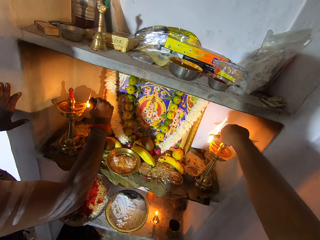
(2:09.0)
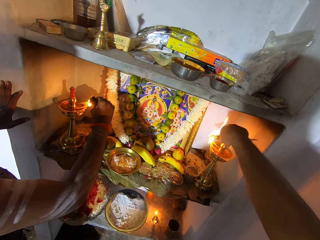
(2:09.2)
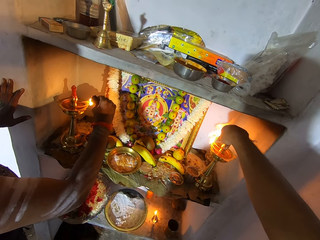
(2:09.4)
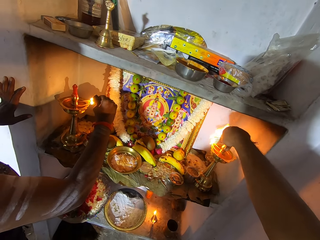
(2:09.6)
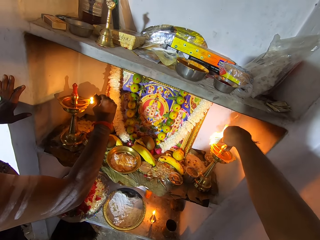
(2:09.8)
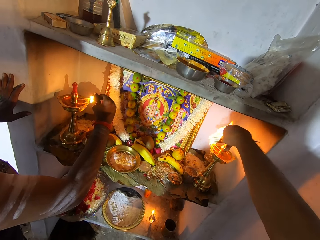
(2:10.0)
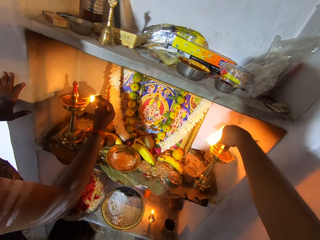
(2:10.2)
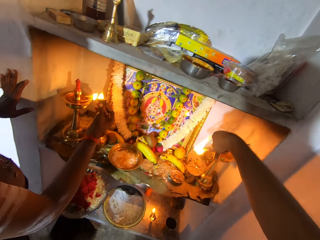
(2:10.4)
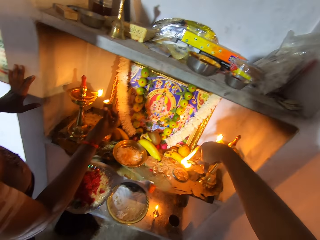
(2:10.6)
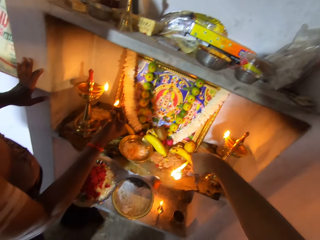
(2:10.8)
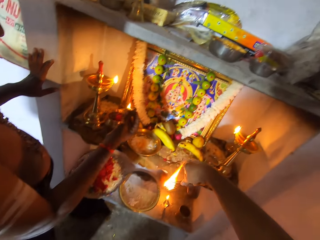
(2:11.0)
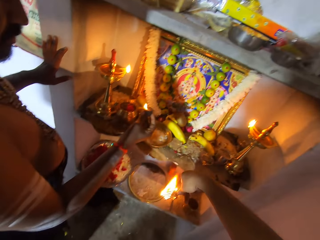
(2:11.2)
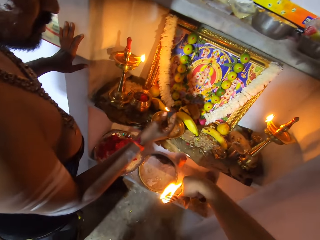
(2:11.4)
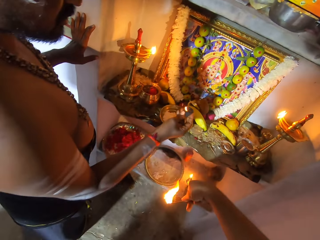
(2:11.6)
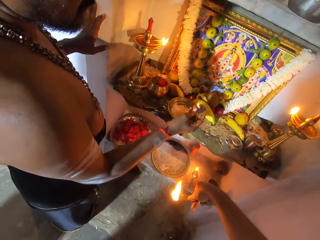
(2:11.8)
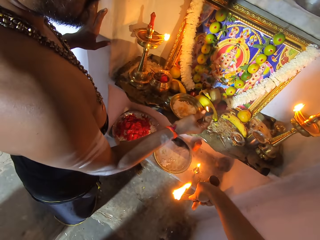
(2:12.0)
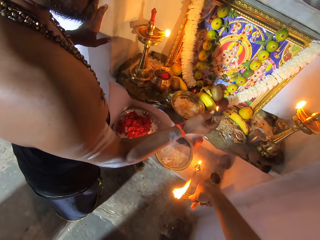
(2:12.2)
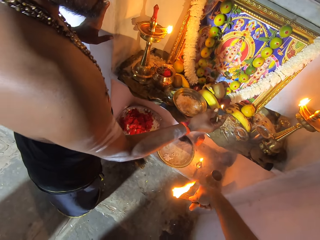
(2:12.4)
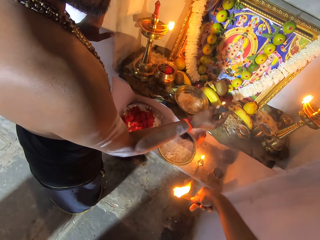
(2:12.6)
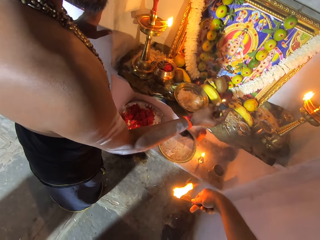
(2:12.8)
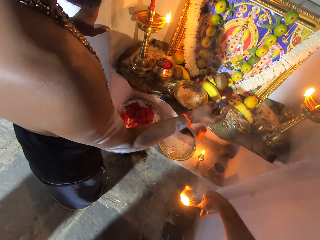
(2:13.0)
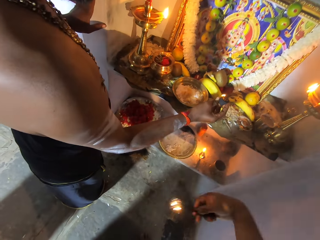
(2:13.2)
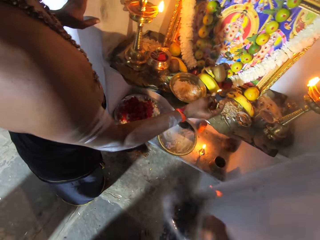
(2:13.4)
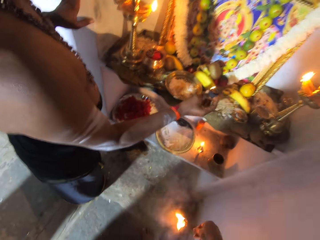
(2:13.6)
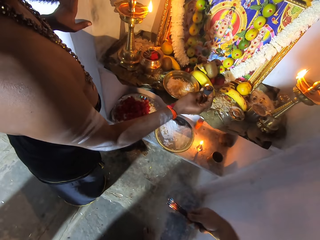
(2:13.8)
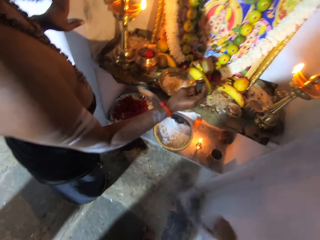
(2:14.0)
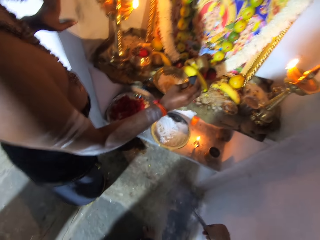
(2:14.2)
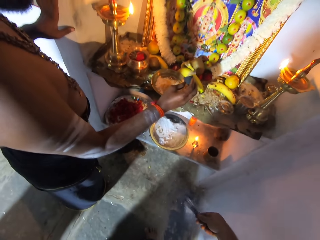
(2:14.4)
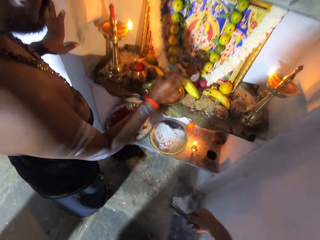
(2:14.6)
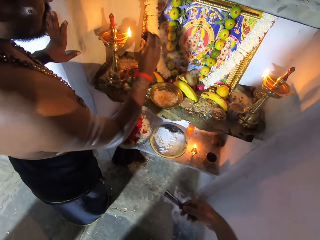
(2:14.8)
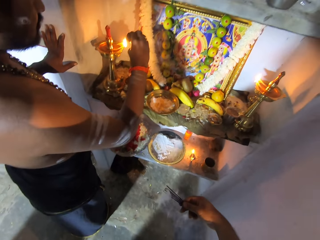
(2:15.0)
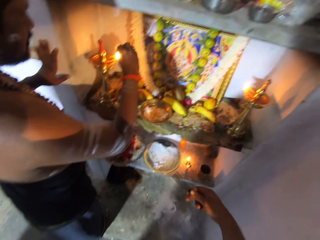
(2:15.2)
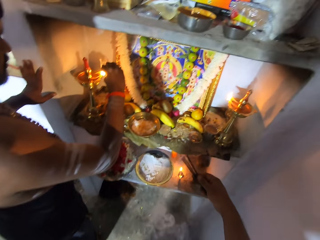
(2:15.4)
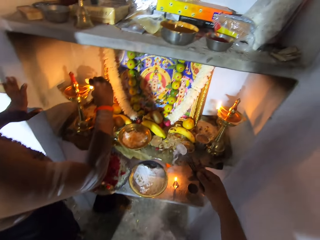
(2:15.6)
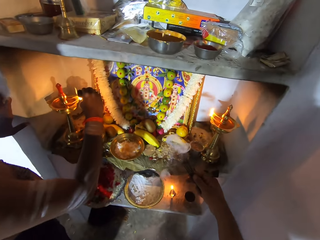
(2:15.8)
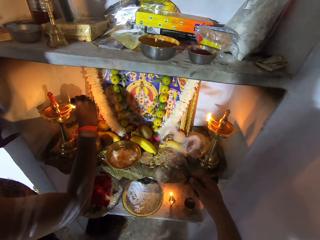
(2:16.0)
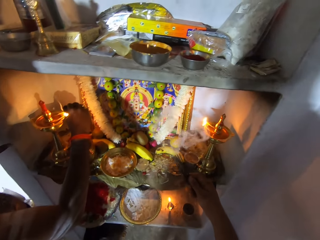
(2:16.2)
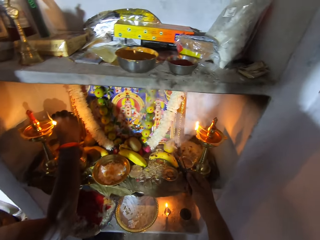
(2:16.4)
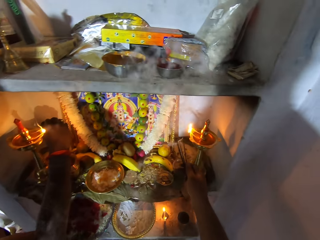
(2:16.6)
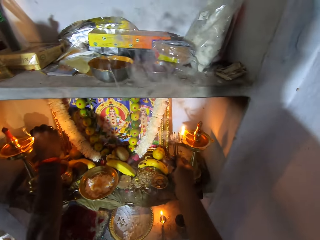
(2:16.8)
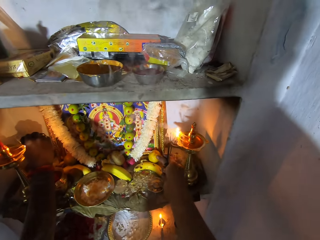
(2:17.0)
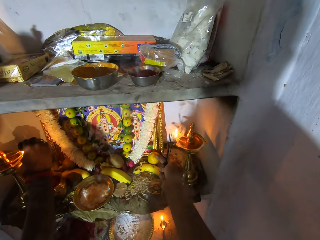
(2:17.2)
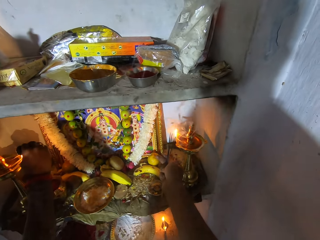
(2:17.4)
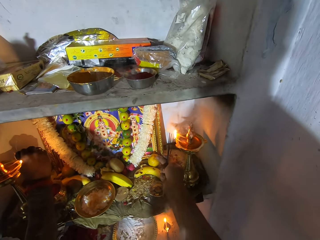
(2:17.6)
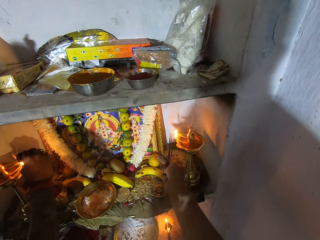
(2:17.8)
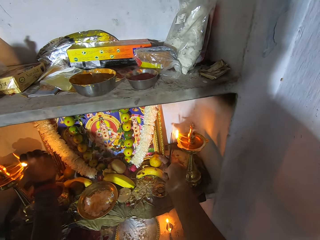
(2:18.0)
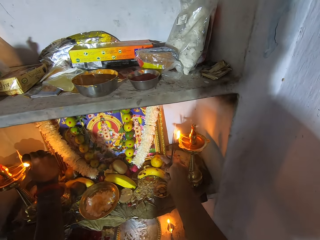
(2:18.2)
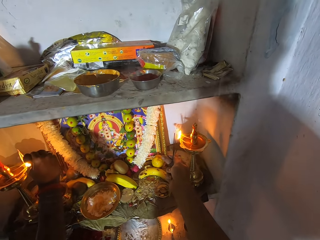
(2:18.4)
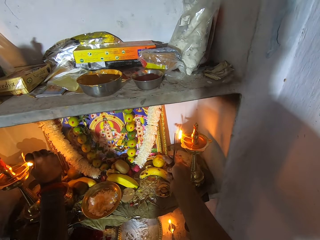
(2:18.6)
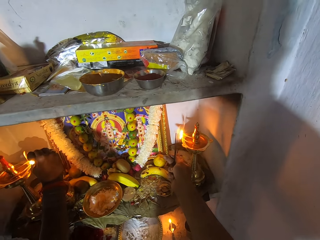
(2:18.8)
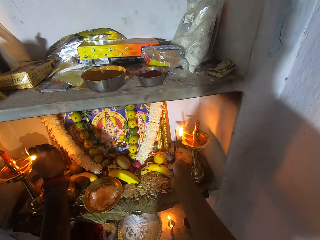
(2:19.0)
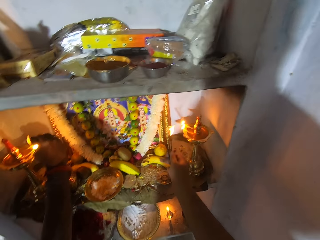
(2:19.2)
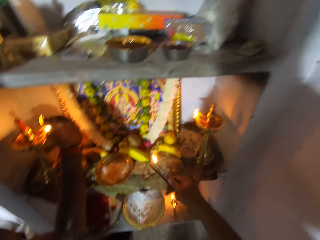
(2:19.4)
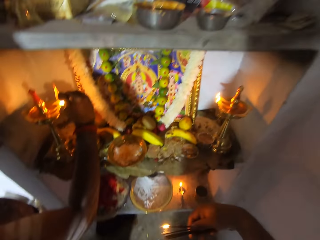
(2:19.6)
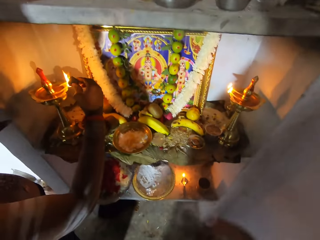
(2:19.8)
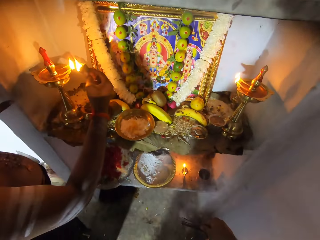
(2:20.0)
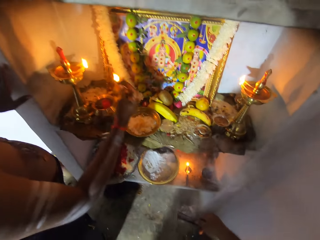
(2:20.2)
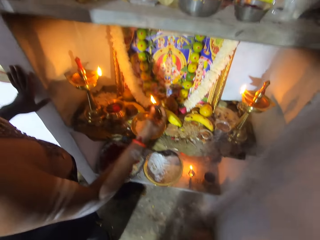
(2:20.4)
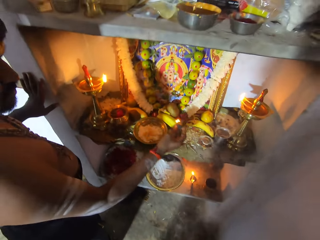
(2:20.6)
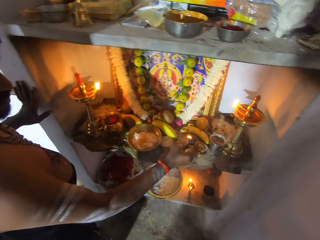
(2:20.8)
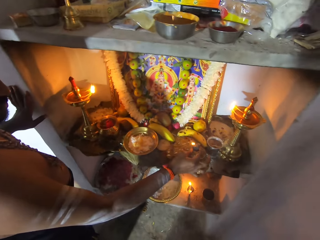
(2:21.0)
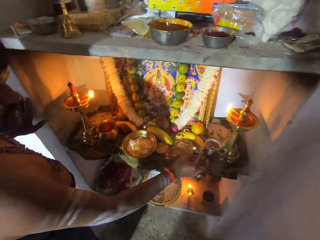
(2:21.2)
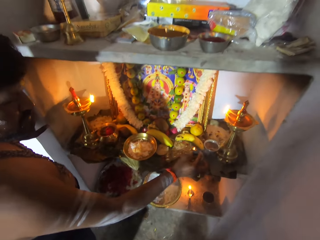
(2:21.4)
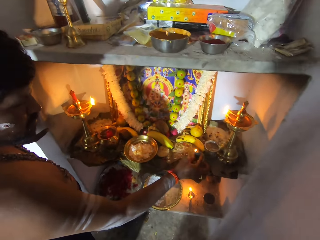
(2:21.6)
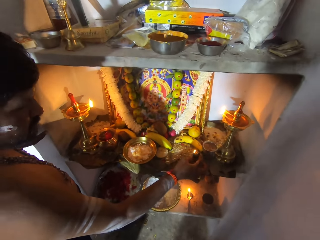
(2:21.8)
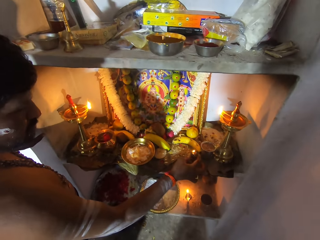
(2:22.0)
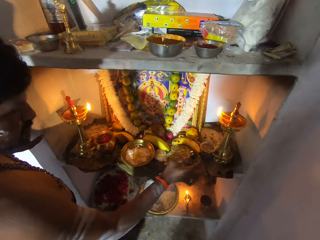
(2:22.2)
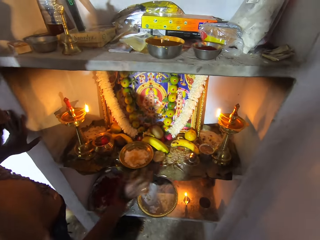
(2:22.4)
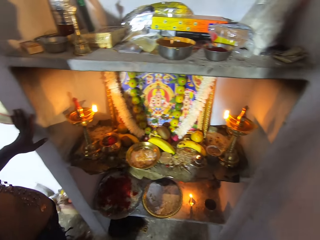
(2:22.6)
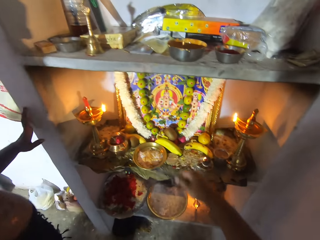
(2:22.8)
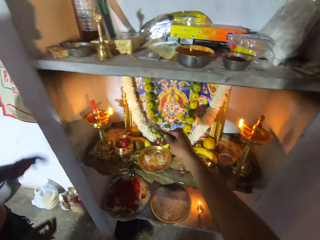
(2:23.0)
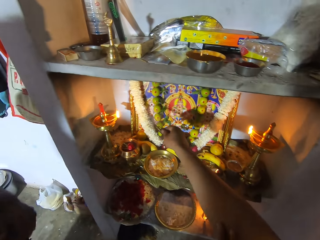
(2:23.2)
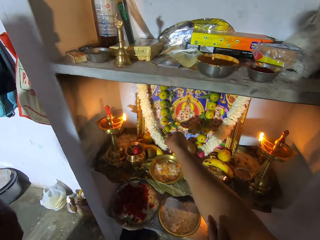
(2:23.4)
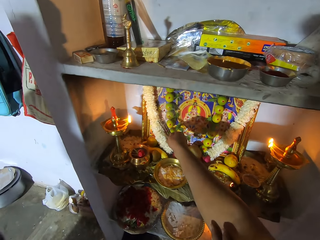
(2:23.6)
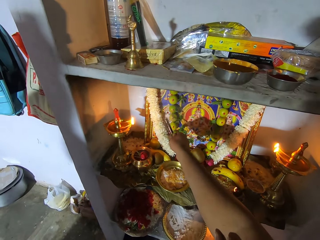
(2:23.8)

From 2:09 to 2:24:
The camera wearer removes the sticks from the censer. A man holds a censer. The camera wearer puts the fire on the sticks. They shake the sticks. The man lights incense. The camera wearer carries the sticks on the right hand. They light the sticks. They remove the sticks from the censer. They shake the sticks. They turn off the fire from the sticks. The man puts the incense on the shelf.

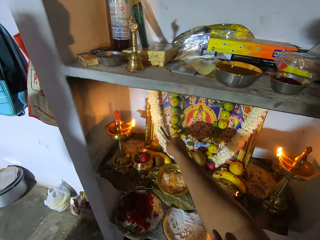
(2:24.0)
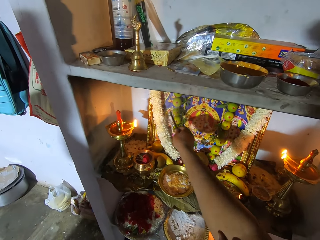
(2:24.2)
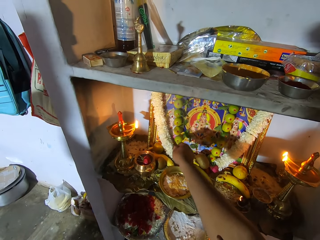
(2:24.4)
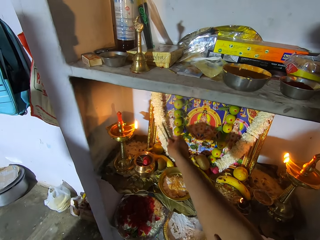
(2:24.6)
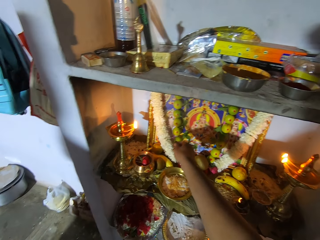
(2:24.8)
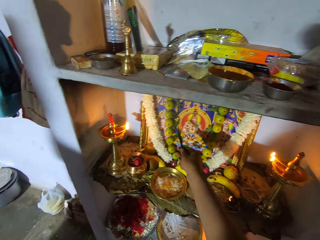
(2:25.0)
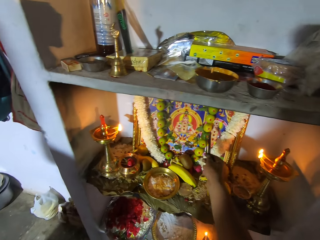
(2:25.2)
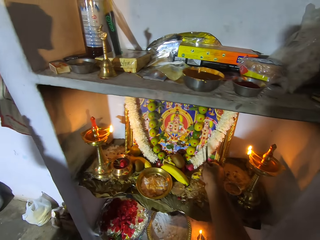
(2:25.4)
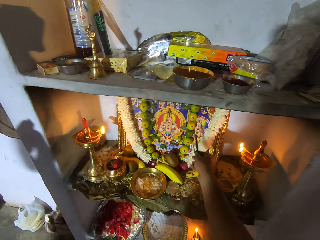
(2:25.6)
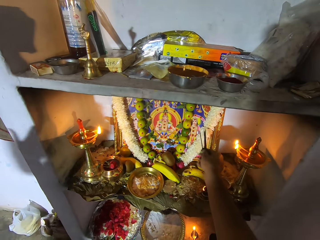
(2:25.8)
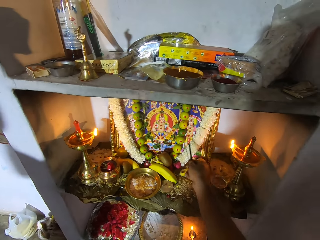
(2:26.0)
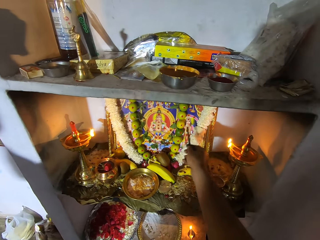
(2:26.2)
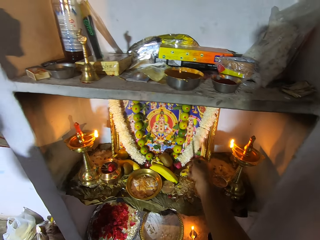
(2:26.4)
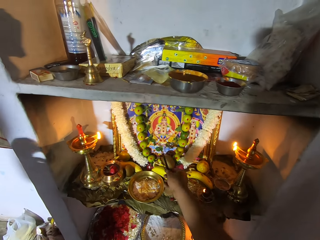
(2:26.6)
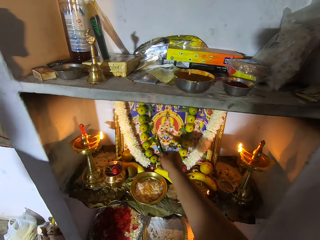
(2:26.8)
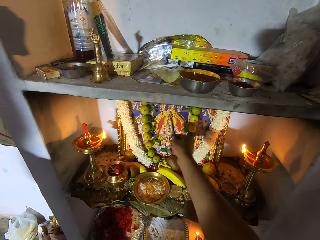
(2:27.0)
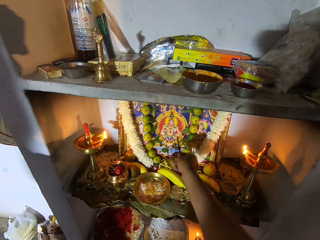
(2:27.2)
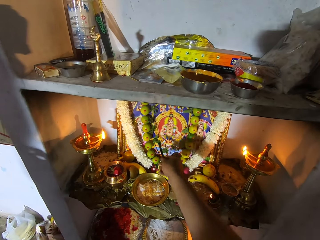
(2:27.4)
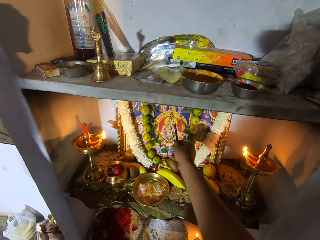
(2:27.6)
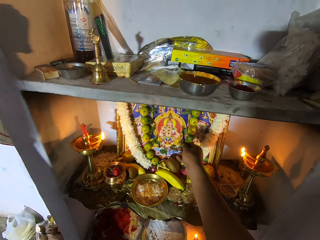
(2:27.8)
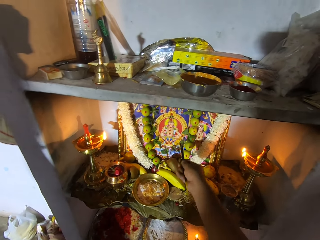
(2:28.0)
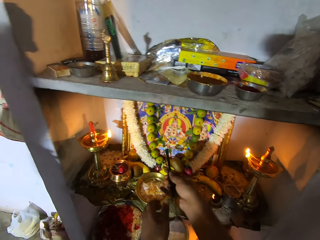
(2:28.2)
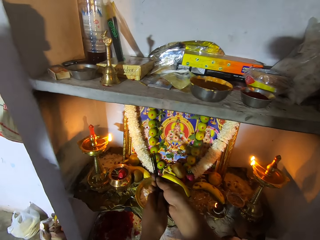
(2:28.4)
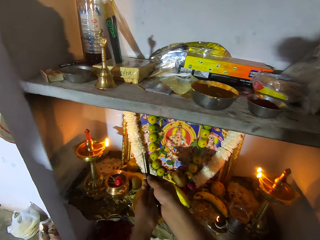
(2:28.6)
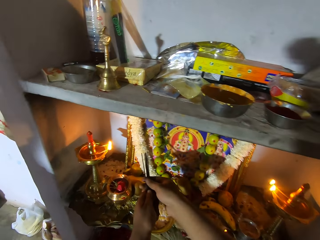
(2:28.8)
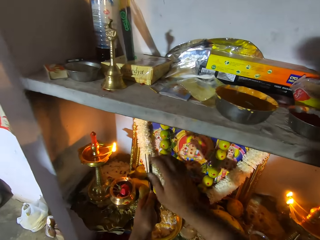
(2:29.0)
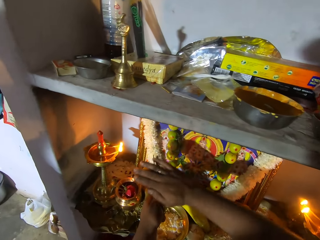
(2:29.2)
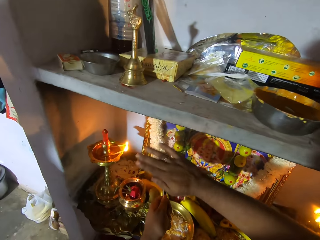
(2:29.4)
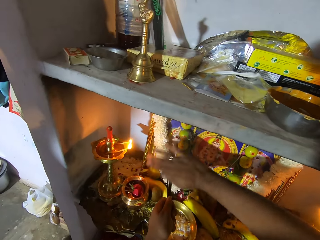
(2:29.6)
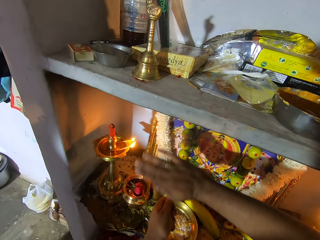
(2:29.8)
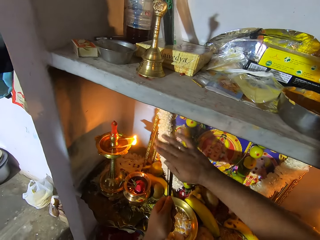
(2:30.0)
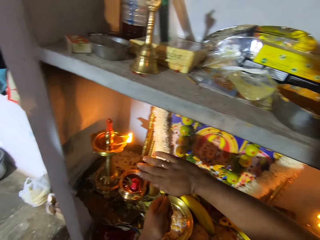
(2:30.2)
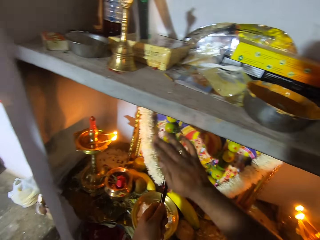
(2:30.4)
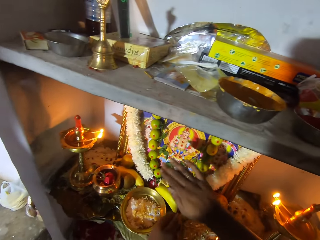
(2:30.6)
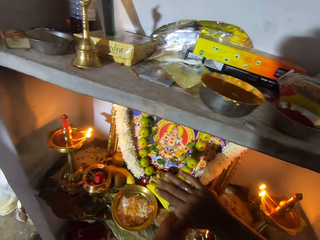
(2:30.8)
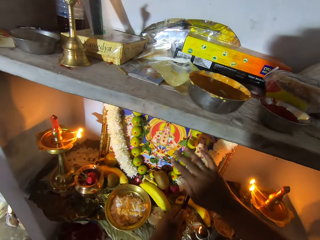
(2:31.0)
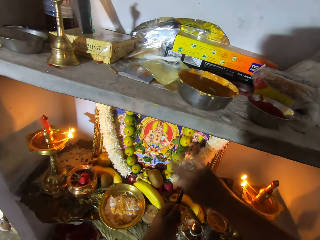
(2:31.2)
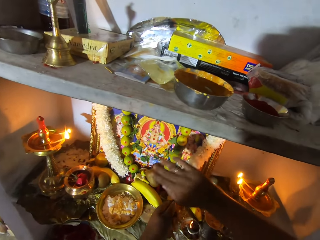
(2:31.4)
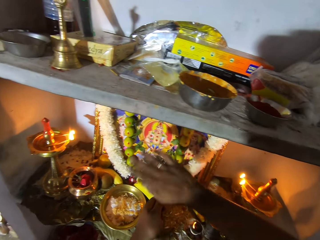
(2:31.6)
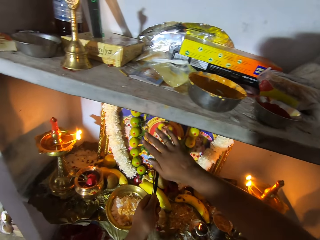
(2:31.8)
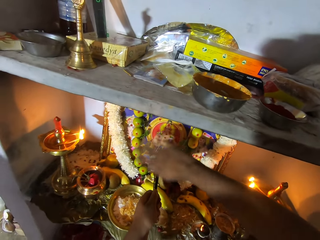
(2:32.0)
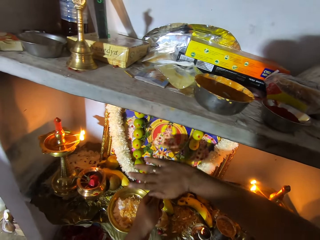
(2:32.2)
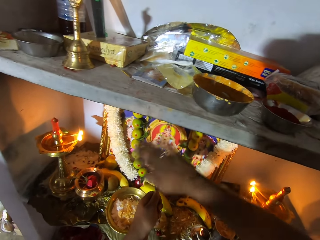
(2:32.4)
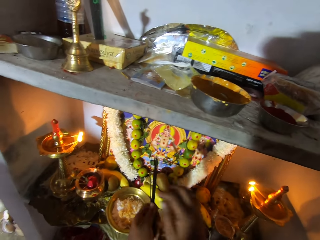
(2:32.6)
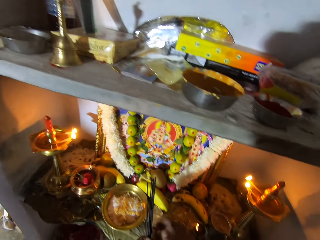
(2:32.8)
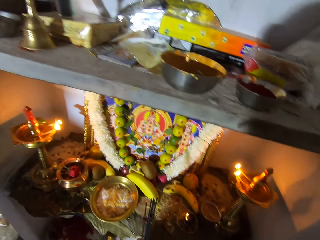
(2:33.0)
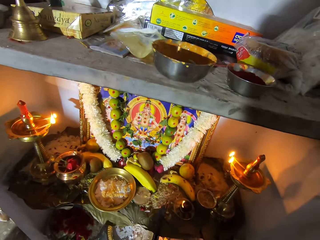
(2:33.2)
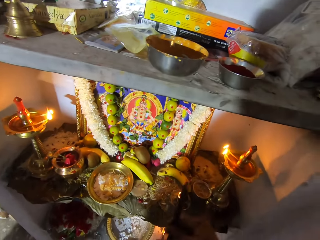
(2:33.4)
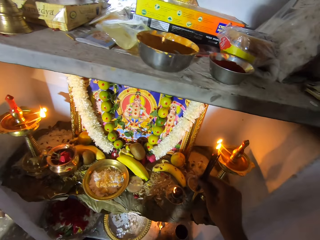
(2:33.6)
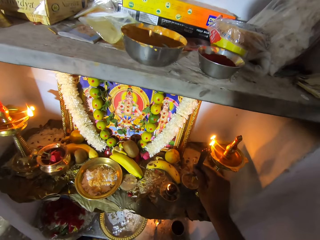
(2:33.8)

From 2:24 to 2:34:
A man puts hands together. The camera wearer moves the sticks around. They shake hand. They hold the sticks with the left hand. They rub the sticks. They move the right hand on the stick. They pick the sticks from the left hand.
